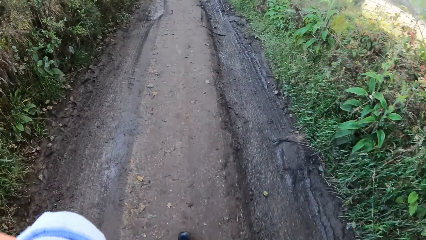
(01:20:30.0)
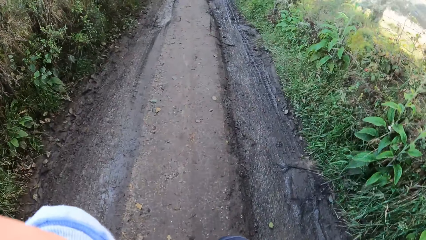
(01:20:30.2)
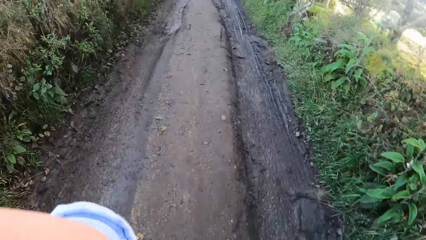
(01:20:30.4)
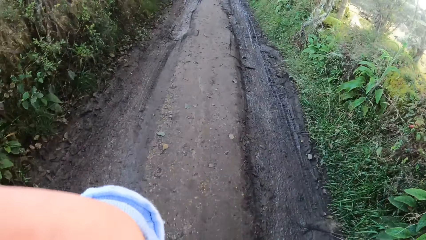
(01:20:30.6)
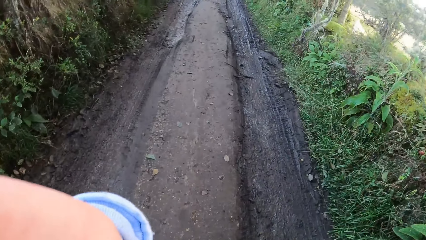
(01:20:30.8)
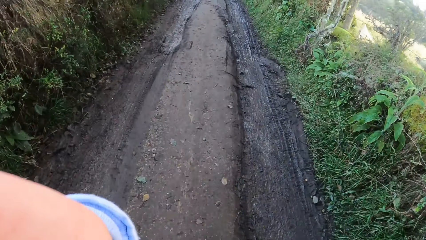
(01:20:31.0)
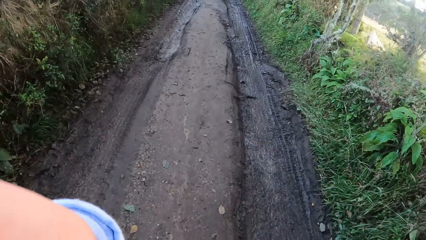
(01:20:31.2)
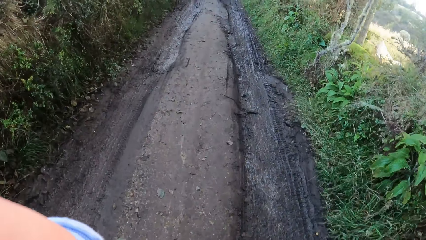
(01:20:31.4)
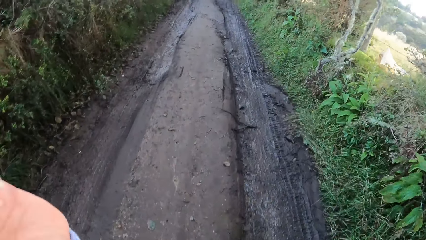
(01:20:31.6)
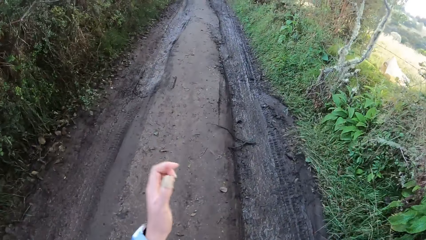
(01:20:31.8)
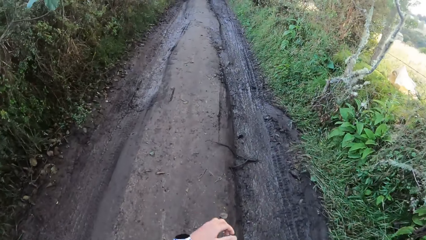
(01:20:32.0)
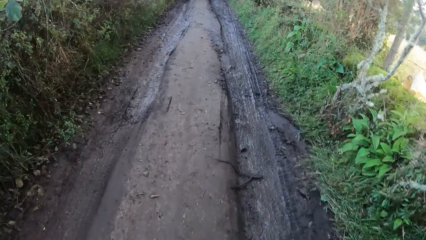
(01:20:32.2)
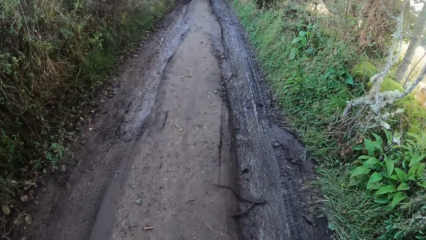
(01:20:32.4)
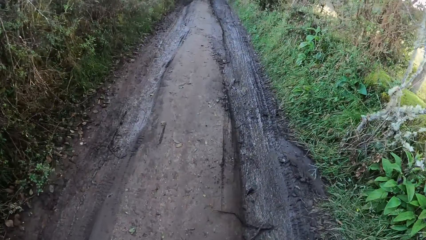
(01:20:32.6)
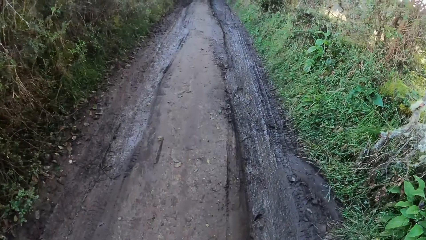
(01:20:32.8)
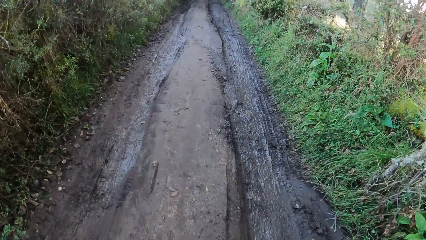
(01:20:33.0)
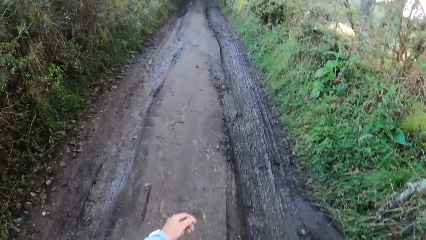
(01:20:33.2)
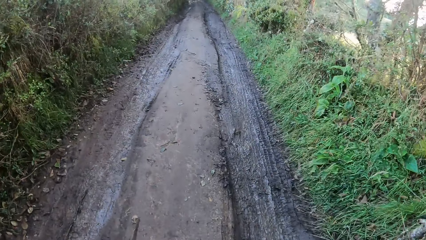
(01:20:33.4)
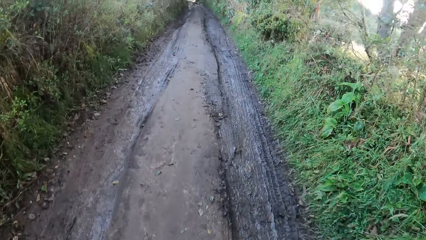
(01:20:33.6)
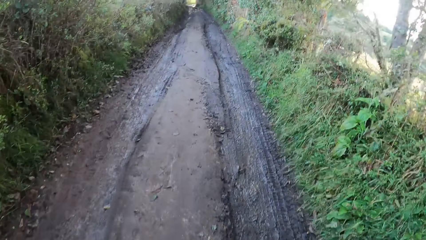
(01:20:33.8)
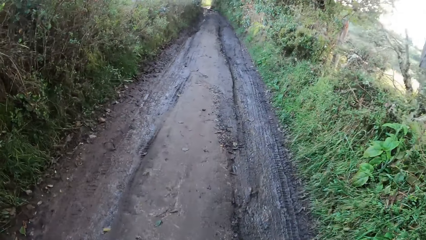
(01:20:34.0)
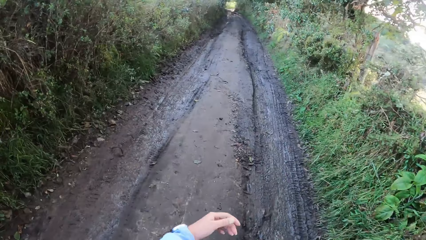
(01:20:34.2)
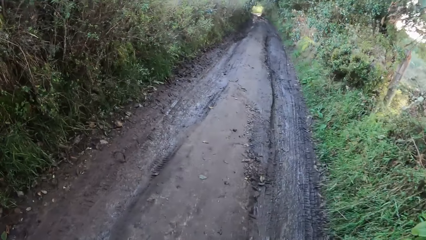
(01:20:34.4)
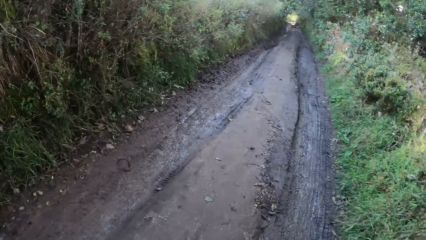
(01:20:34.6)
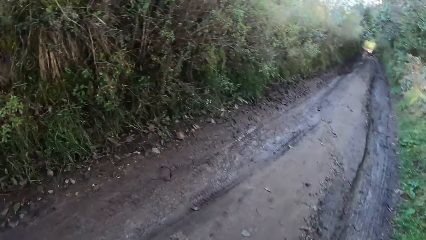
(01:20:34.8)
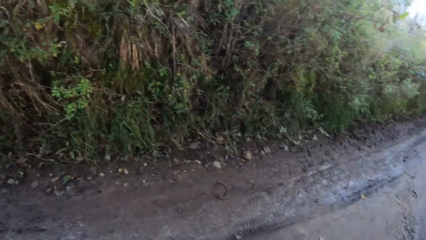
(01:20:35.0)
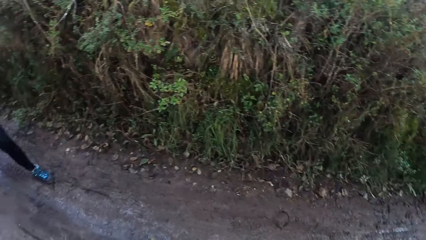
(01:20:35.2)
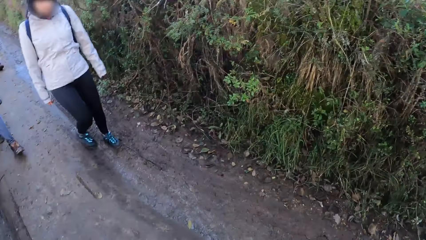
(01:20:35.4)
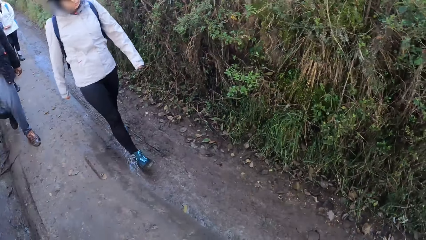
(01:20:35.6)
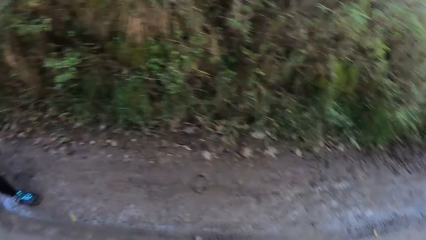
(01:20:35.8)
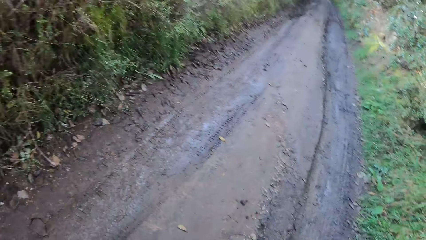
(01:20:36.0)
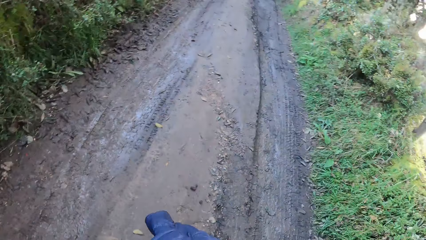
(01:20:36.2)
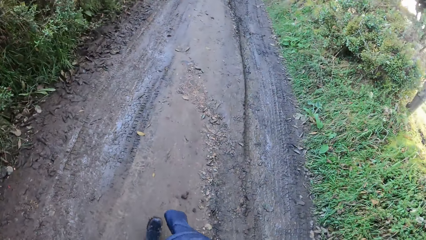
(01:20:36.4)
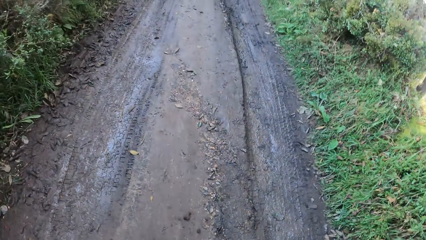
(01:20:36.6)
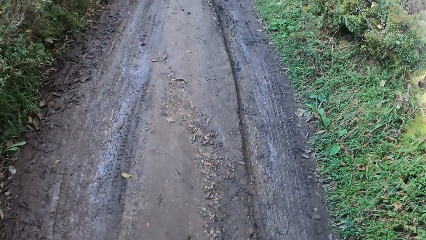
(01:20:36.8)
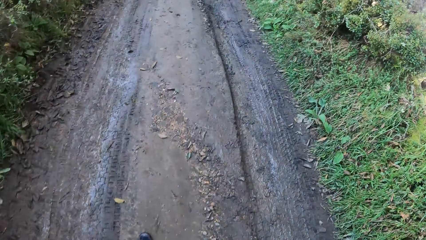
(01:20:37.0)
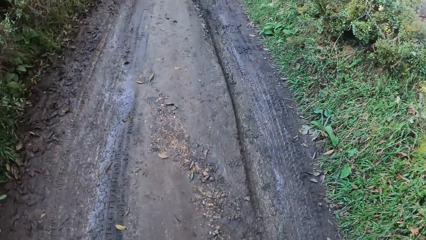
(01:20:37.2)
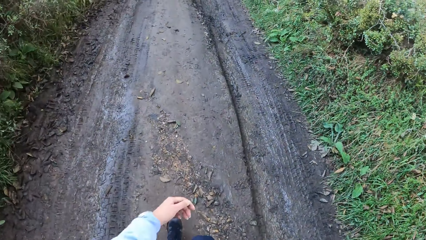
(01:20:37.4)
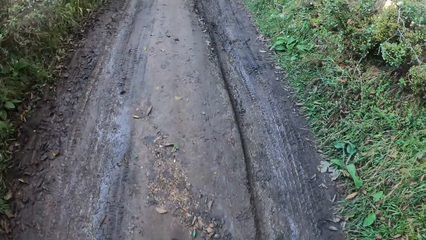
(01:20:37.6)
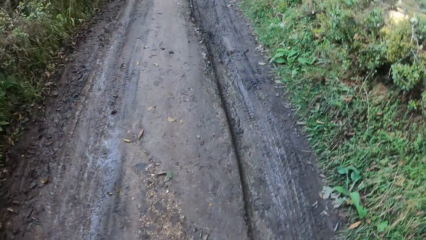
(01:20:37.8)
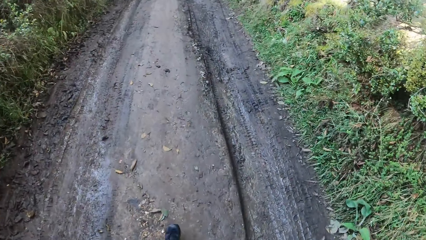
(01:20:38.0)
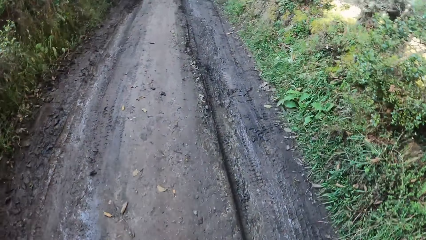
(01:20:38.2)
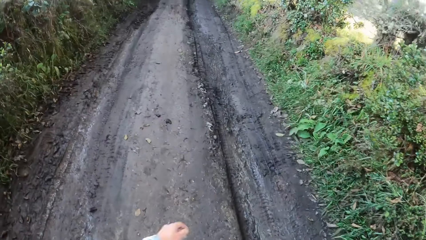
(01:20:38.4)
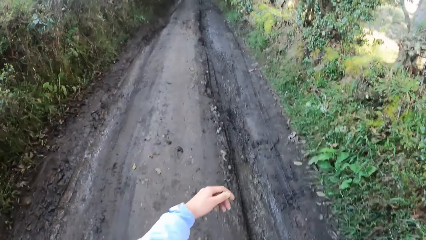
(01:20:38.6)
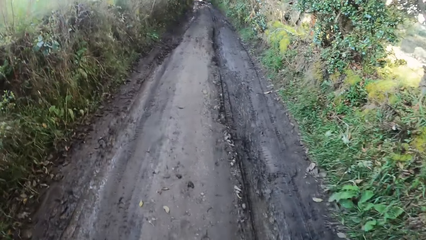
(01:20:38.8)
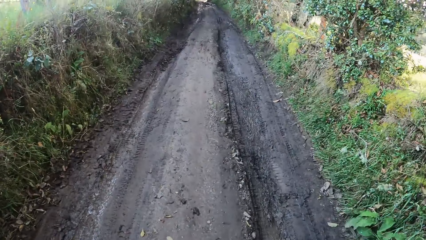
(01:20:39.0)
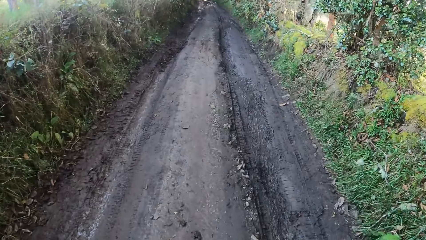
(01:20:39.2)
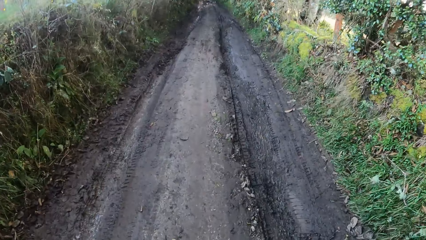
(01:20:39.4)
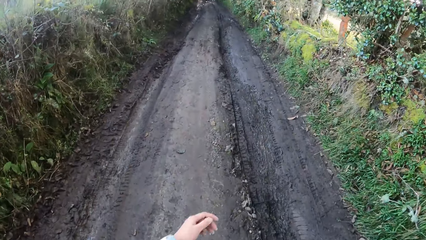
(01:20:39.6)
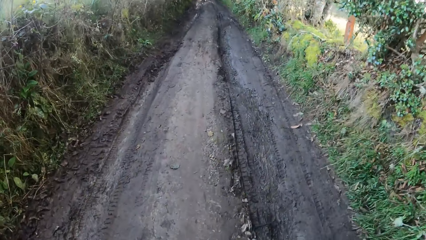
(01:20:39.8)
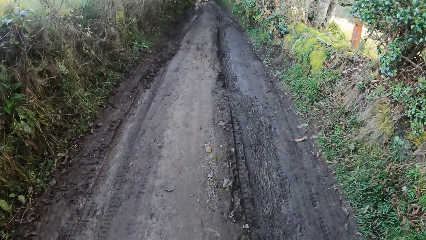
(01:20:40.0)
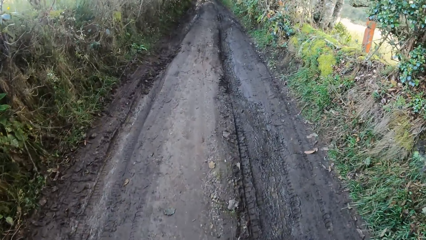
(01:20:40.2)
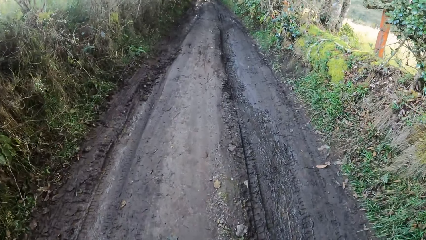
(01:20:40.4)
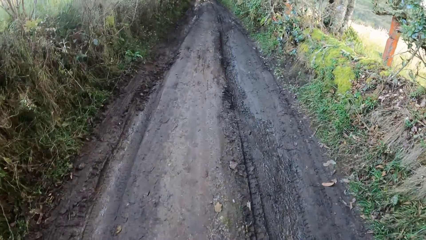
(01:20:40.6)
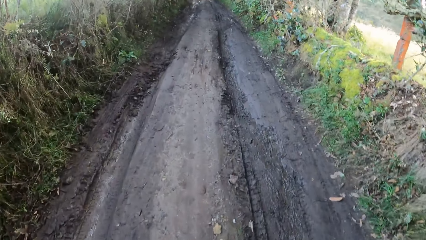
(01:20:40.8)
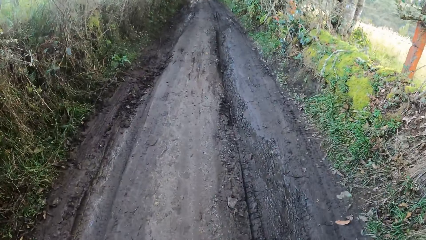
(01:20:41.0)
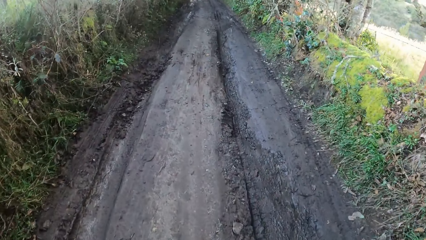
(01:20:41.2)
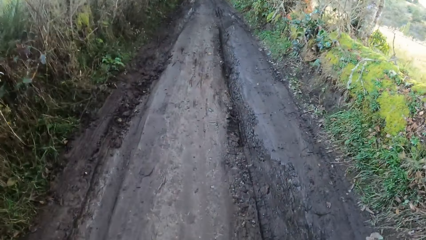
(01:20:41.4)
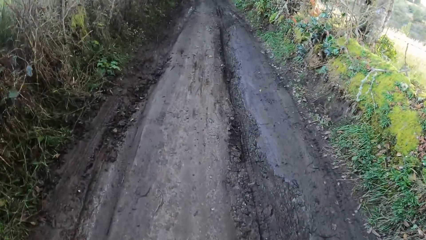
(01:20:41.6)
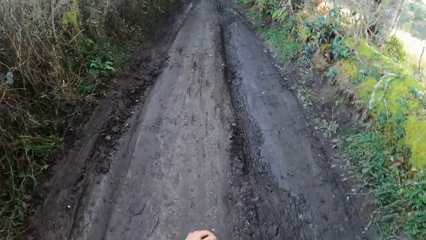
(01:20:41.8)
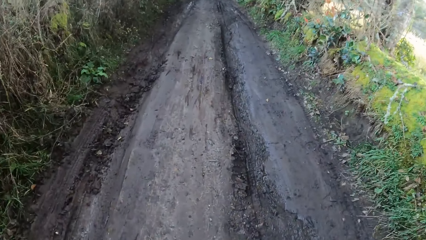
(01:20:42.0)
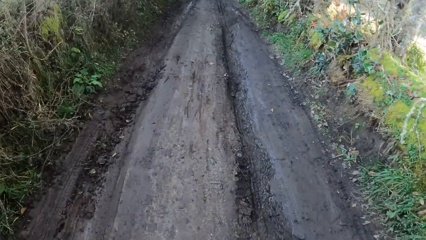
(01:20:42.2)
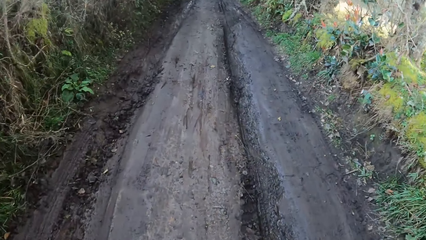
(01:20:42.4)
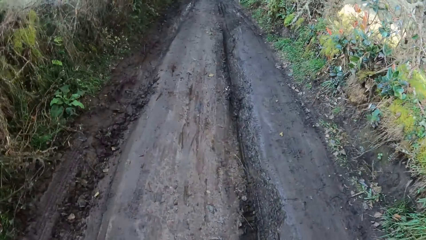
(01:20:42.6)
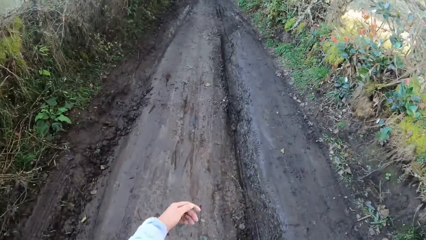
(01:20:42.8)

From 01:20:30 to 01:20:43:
The camera wearer lifts her left hand up. She looks back. She walks on the road.
